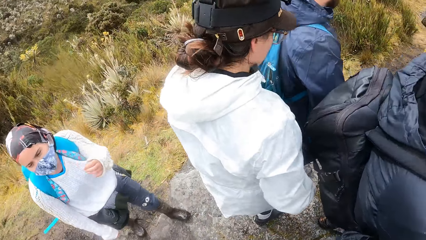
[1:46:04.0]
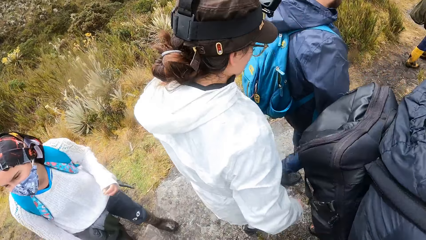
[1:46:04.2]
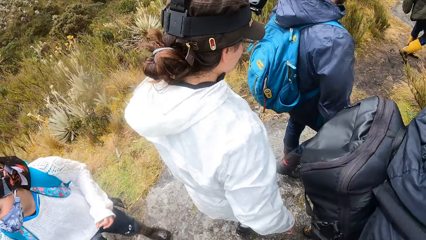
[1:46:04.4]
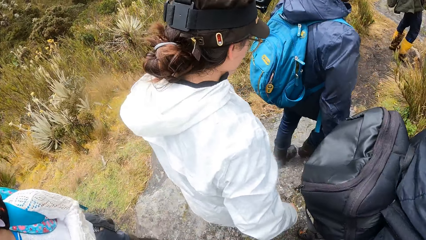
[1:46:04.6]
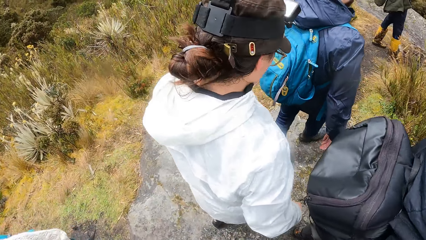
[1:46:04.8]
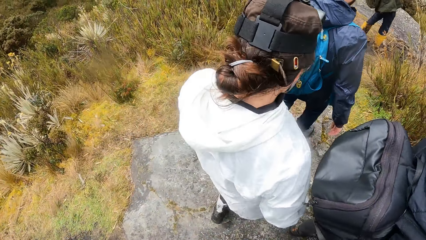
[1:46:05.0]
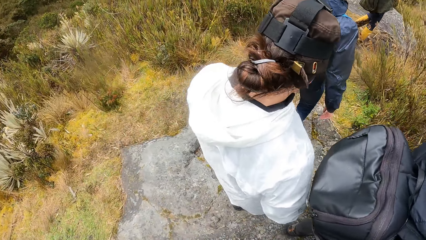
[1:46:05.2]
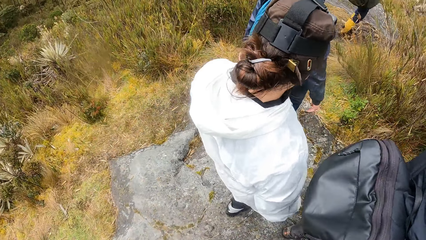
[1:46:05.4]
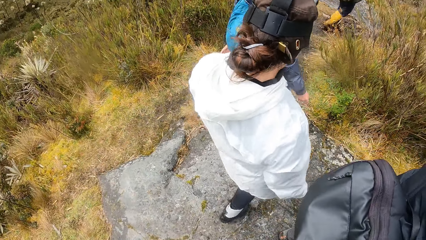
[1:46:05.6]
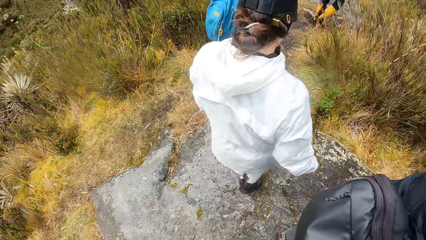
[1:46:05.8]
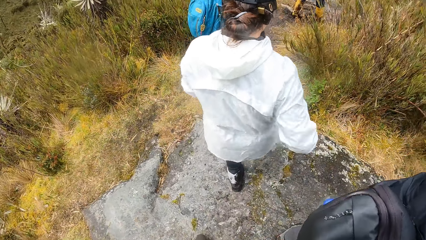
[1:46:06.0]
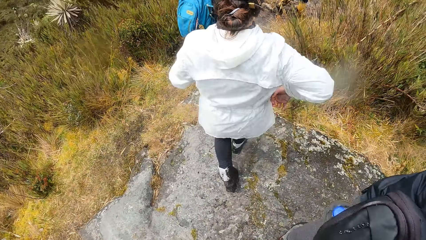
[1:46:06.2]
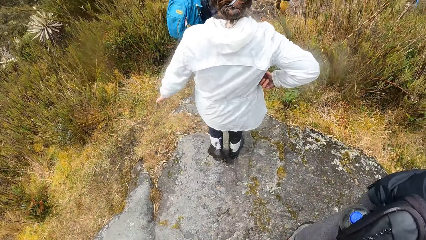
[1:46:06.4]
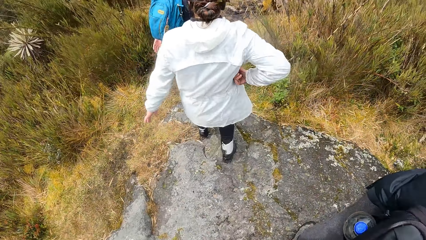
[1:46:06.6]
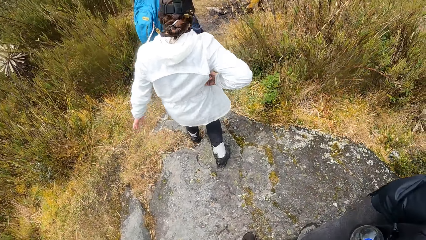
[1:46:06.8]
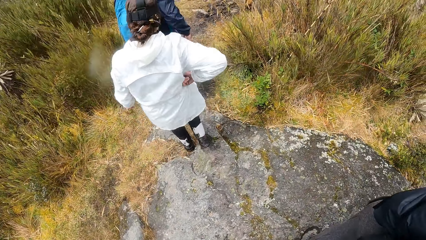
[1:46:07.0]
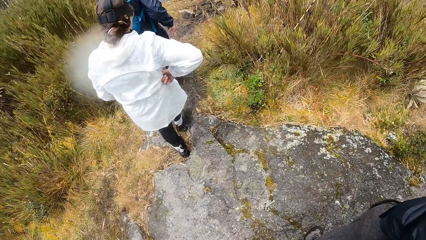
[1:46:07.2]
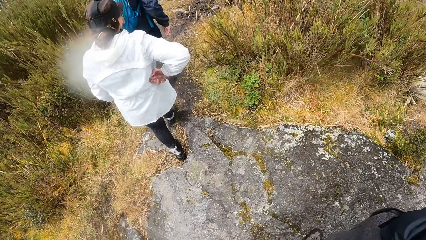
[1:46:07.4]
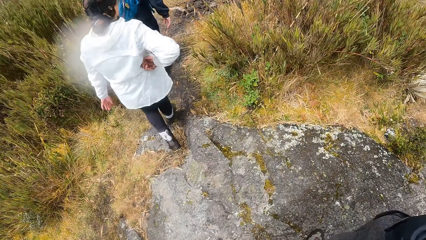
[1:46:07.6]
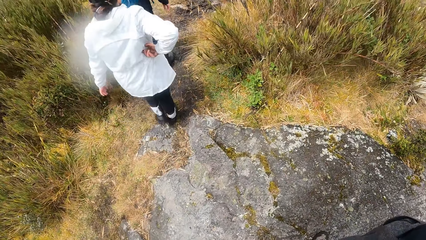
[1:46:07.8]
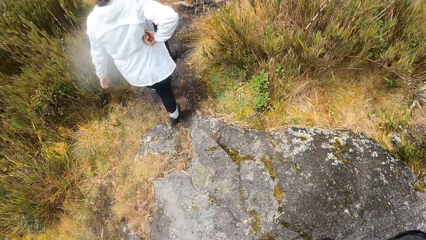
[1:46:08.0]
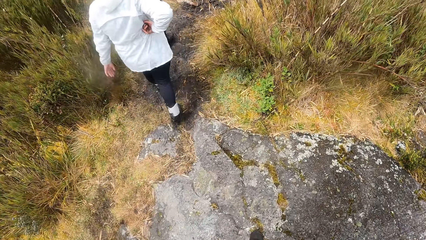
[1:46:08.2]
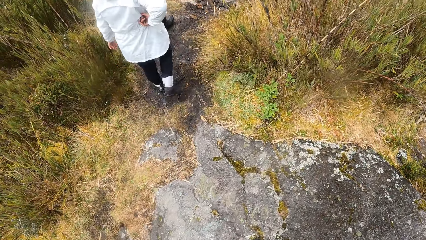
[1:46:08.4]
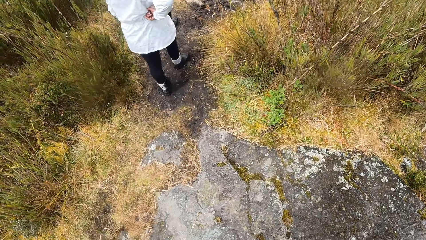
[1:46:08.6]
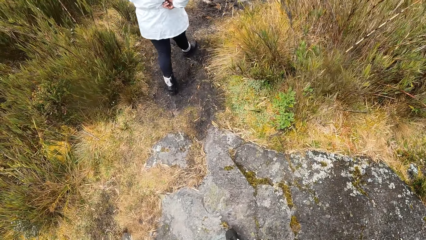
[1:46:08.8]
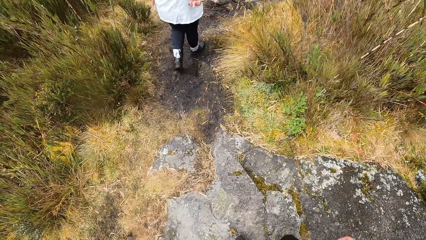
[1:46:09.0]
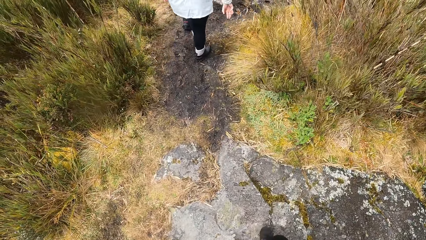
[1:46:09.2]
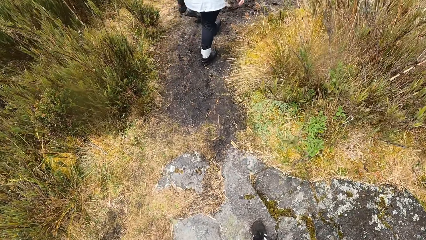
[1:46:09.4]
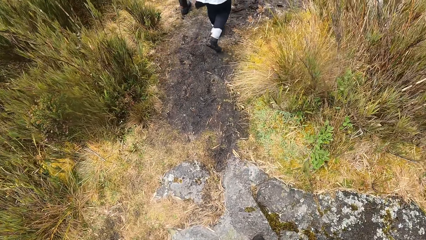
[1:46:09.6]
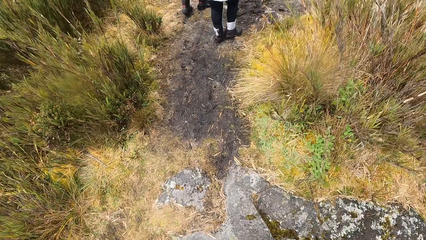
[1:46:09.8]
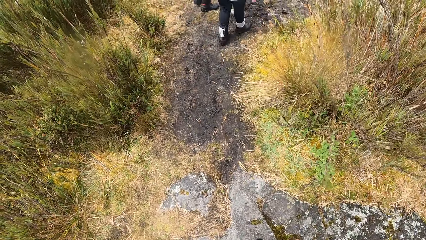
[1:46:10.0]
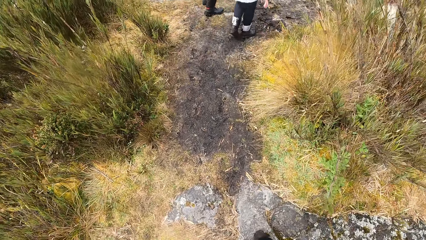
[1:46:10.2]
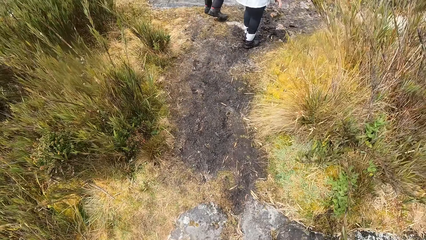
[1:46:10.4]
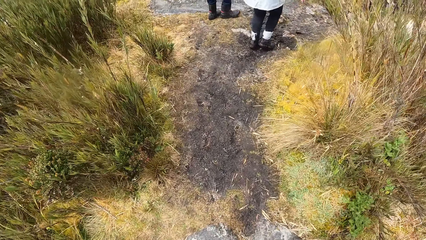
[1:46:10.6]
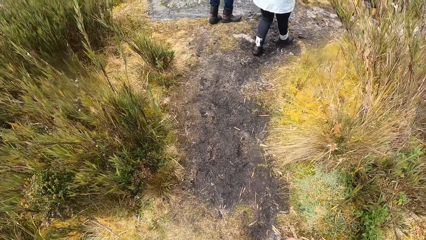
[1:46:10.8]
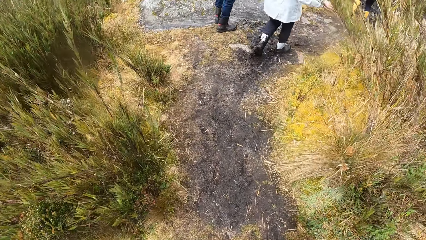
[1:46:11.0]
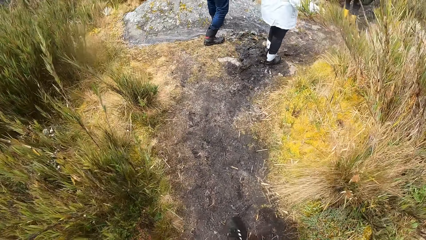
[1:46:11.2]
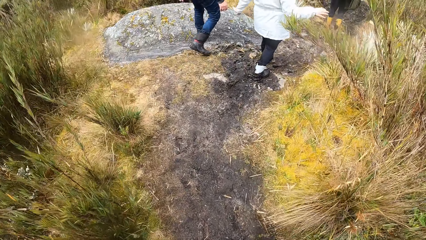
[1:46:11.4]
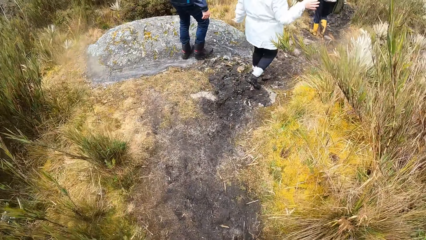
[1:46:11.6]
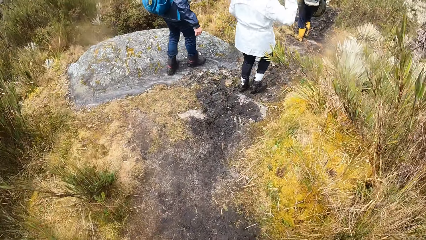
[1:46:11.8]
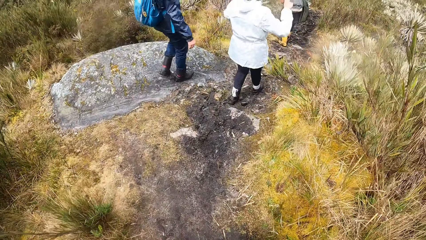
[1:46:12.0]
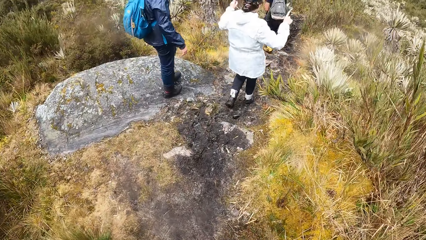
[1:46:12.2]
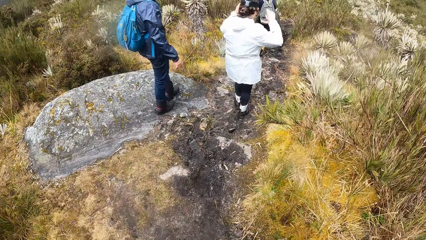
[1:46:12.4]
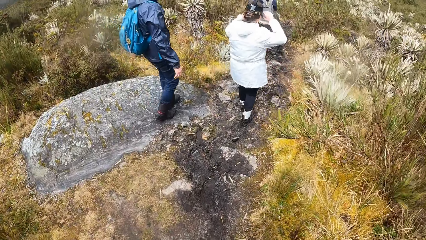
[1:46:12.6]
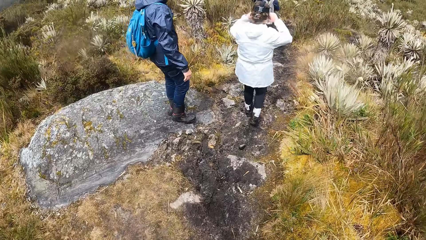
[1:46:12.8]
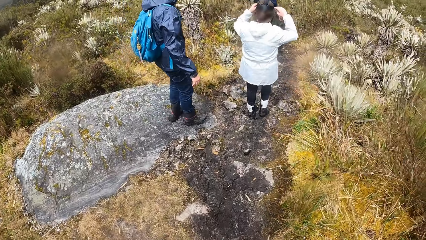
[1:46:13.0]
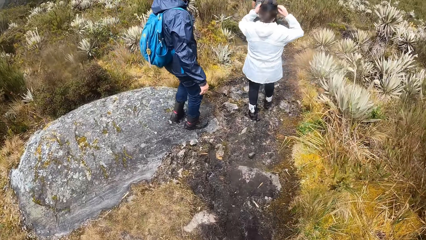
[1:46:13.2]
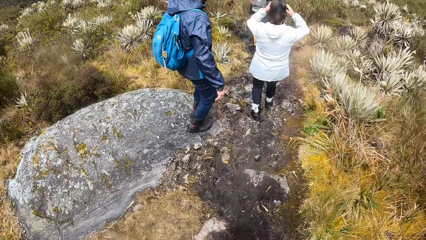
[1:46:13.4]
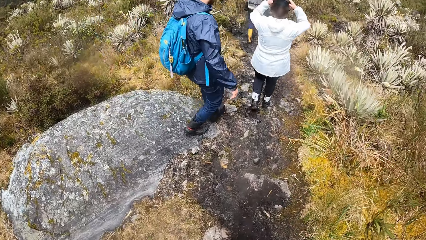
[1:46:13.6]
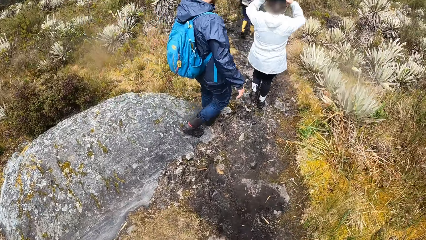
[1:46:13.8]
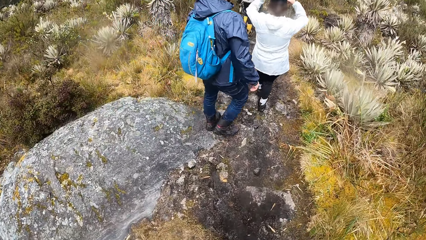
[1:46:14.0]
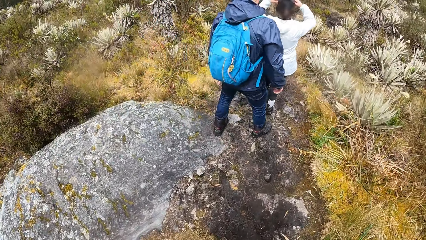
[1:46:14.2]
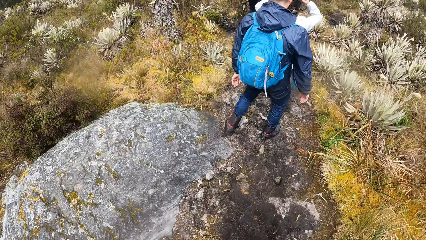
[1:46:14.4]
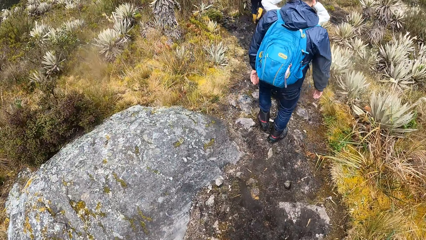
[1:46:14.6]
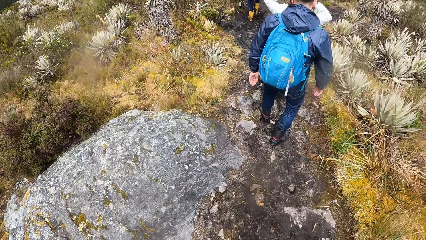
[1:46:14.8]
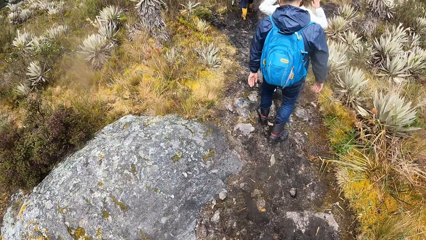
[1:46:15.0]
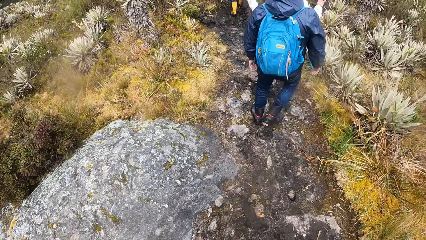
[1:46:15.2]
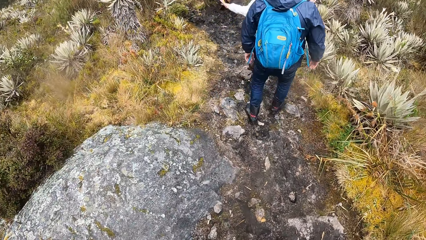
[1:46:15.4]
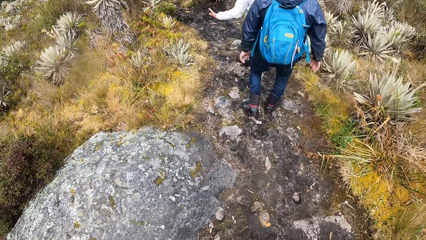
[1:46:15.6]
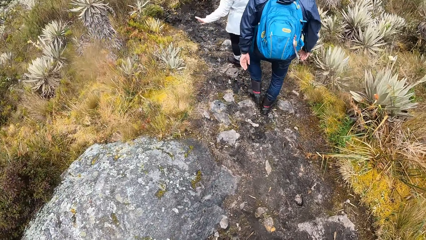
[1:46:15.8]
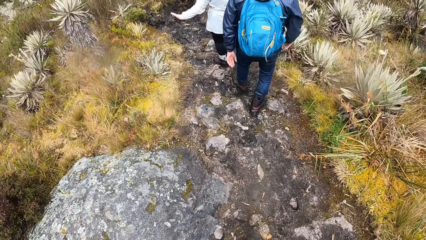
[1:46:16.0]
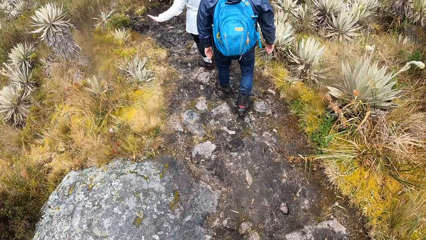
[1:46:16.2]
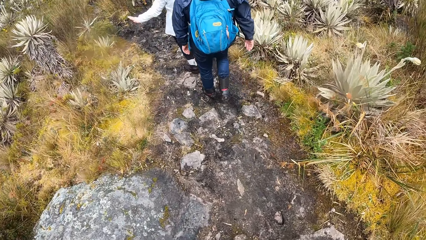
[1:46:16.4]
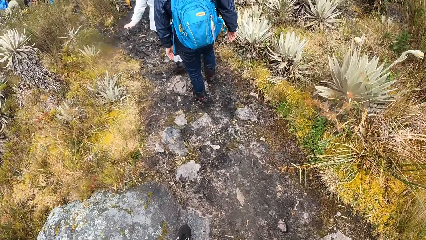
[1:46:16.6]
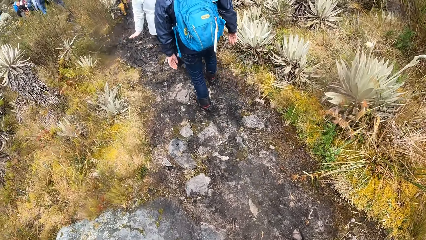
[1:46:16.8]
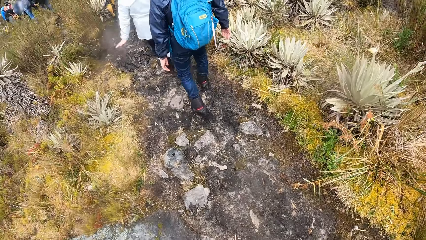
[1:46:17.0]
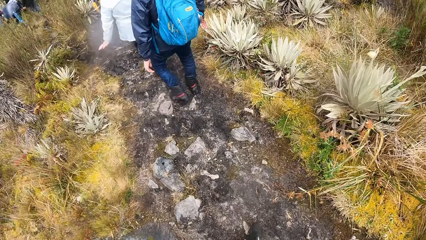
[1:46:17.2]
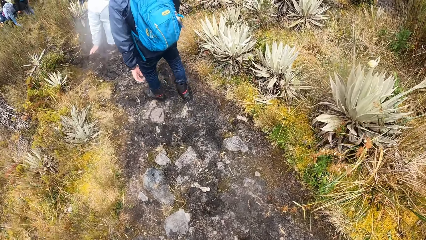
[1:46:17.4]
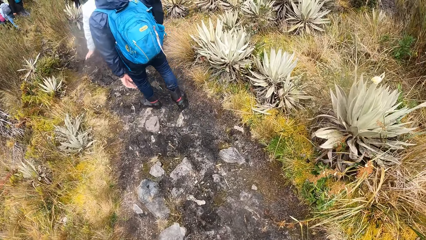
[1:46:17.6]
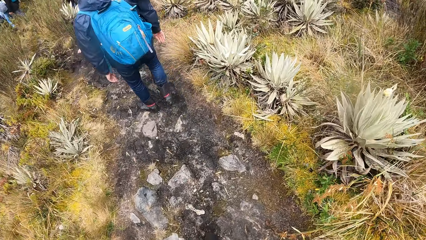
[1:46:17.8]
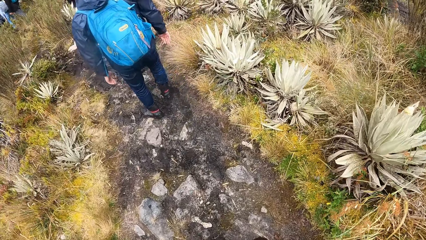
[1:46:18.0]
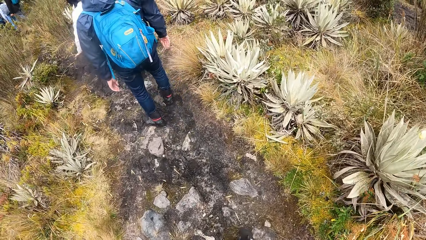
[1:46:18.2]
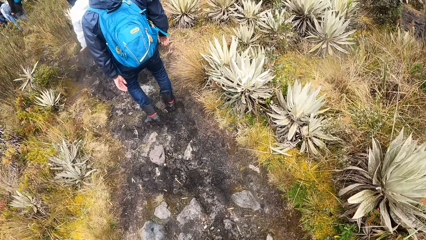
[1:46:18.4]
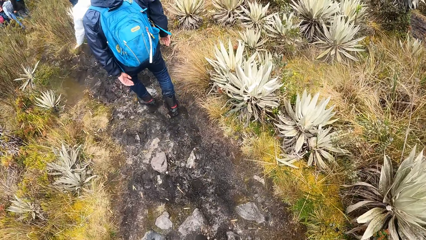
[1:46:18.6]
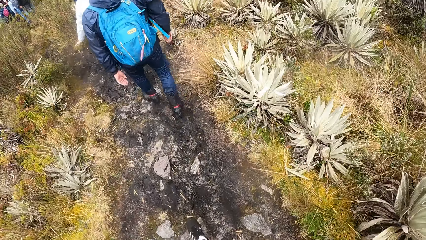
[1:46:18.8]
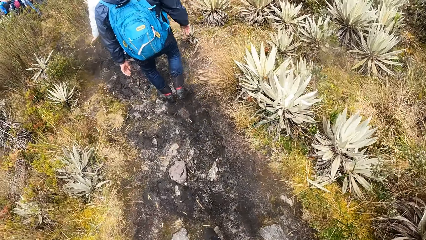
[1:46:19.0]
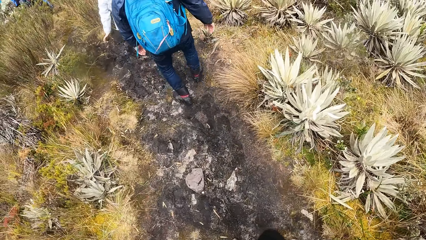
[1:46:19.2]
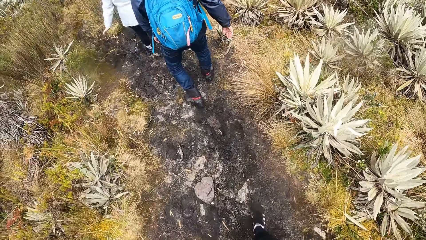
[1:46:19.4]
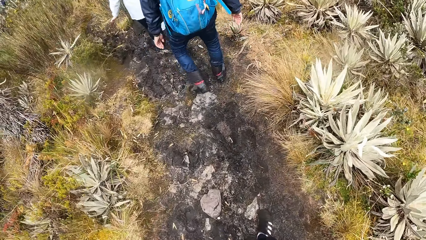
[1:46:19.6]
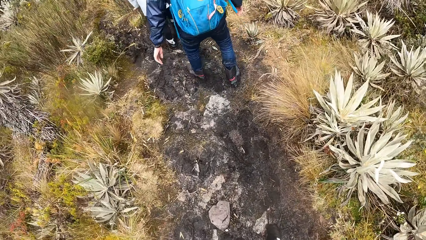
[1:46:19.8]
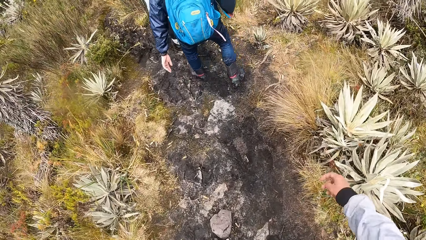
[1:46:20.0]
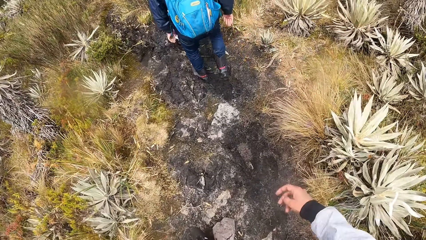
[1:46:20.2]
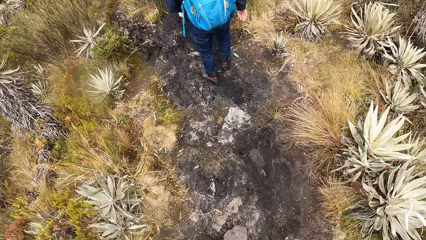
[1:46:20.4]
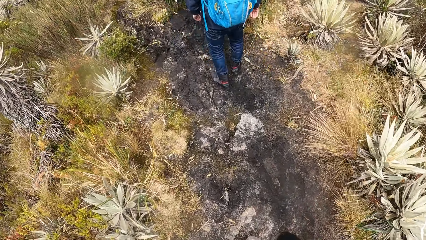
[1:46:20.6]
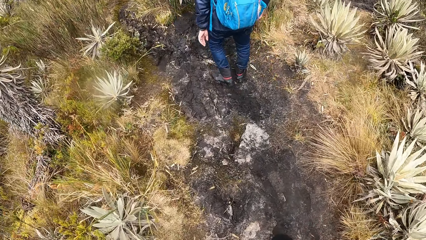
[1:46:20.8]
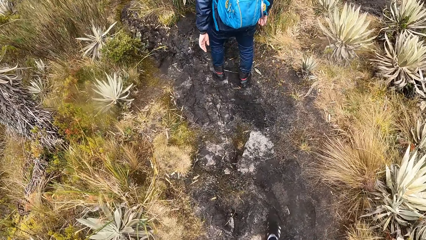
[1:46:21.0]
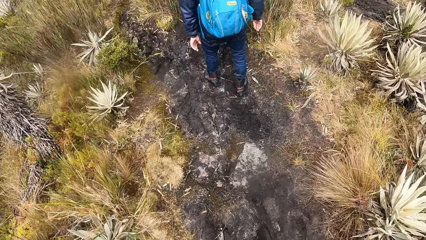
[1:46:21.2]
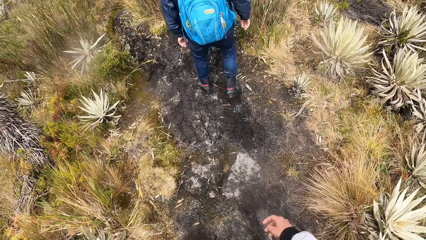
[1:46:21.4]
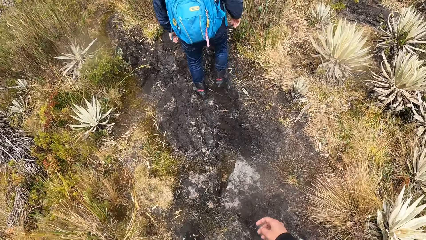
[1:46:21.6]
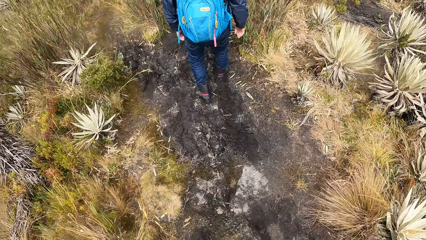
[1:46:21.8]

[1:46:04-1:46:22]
A woman and a man walk around. The woman adjusts a camera on her head with both hands. The man walks in front of the camera wearer. The camera wearer walks on the muddy road.
